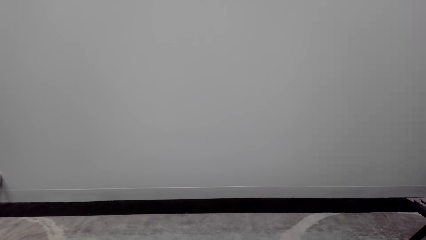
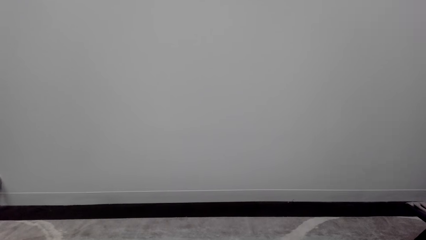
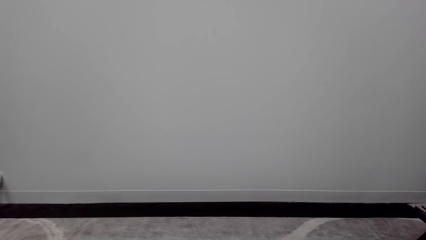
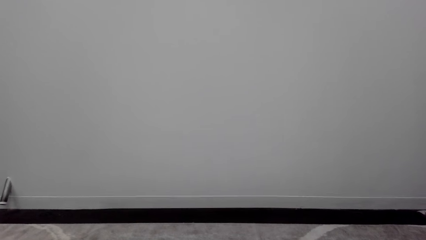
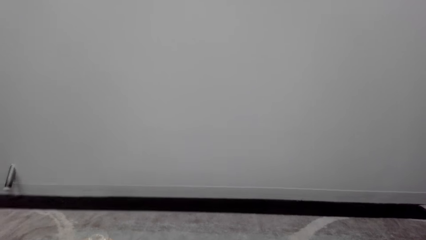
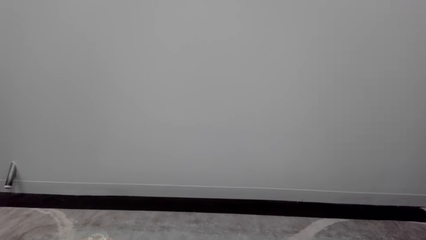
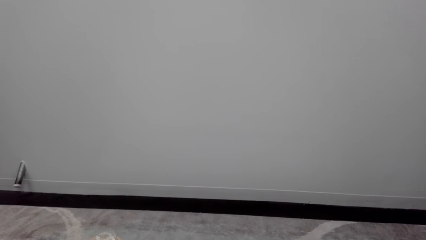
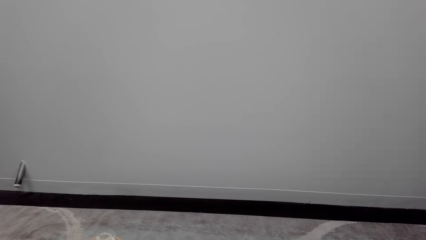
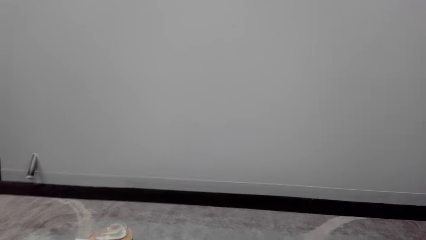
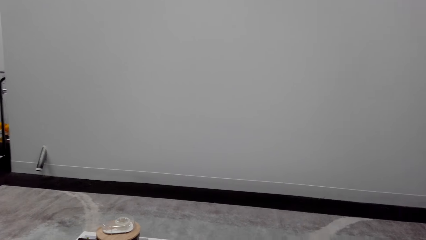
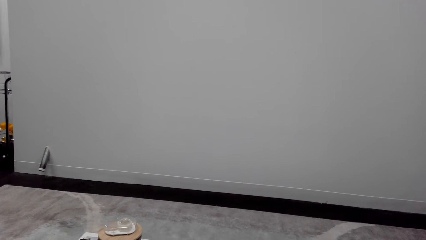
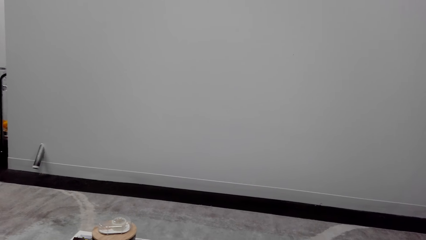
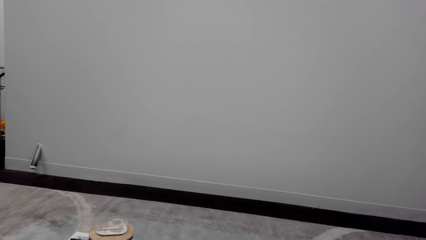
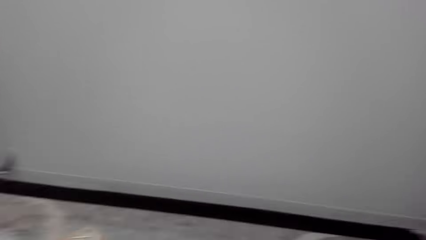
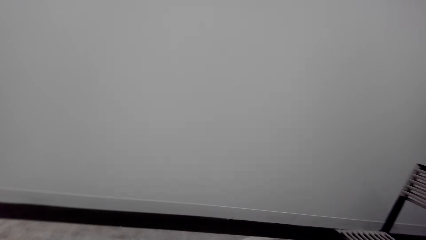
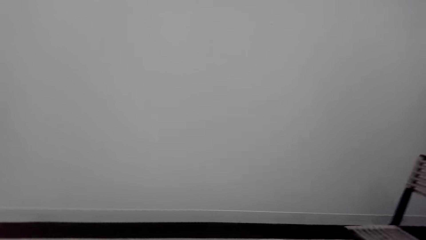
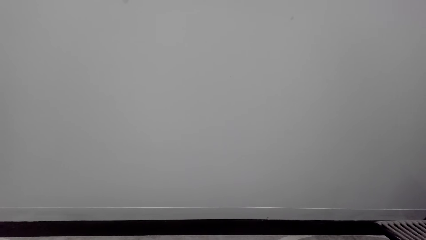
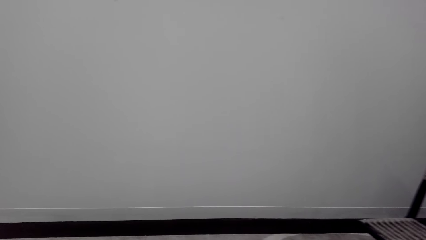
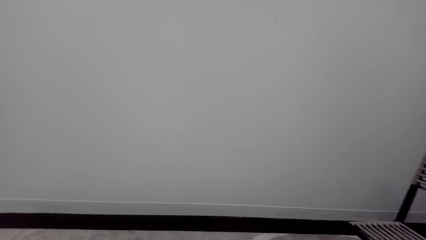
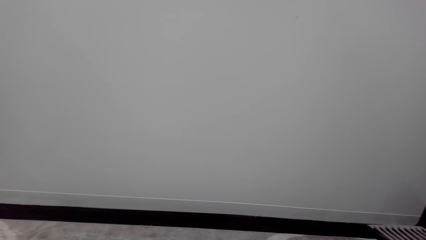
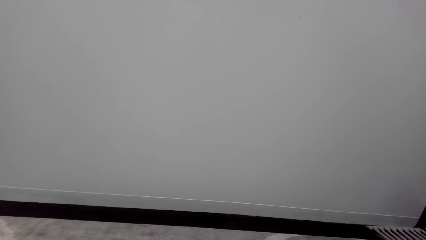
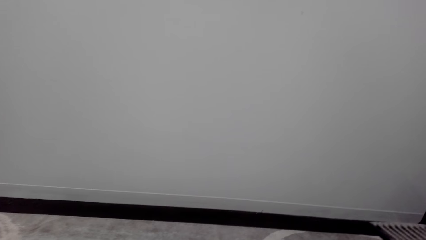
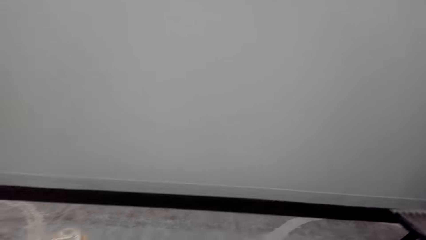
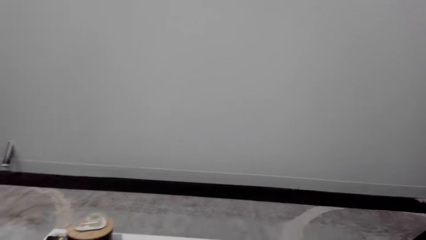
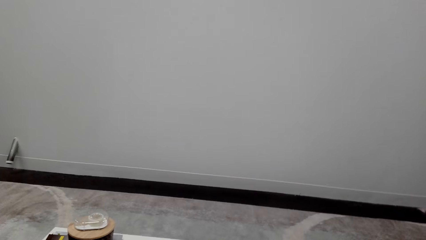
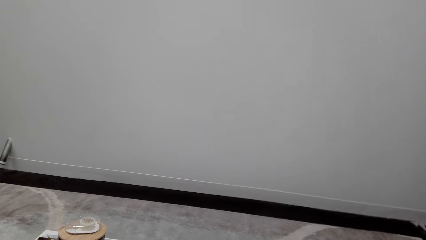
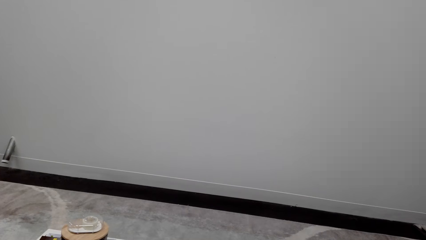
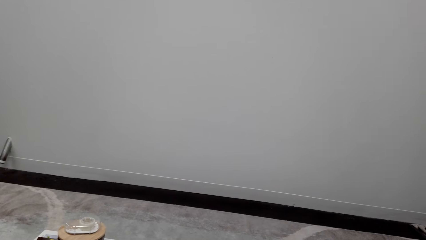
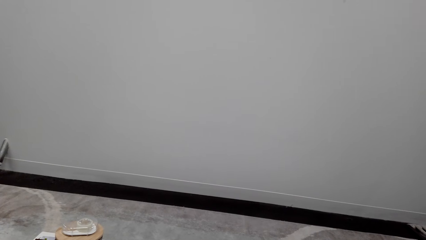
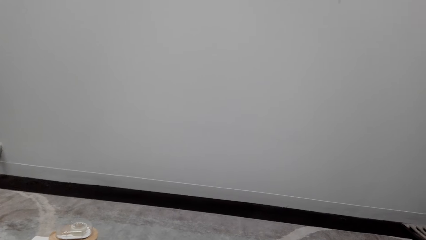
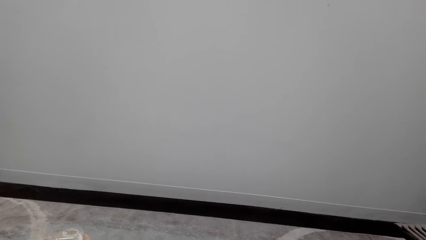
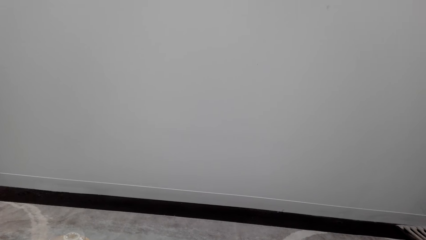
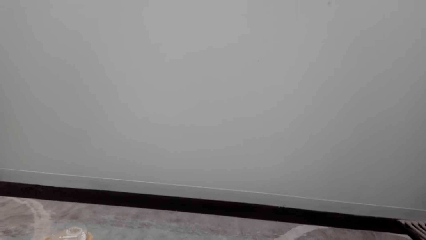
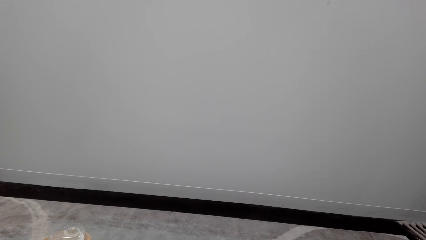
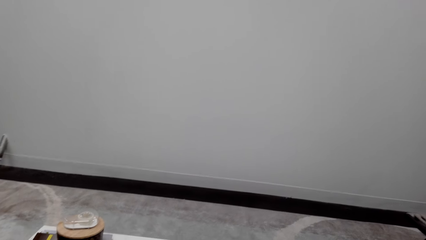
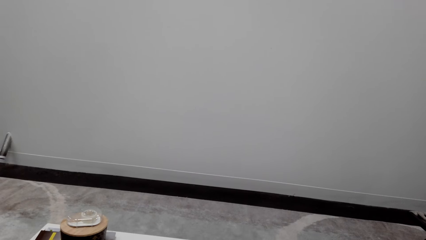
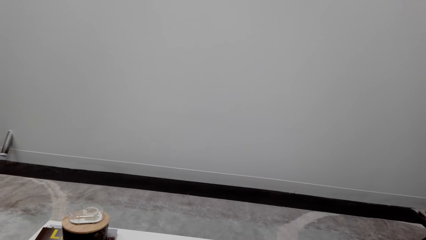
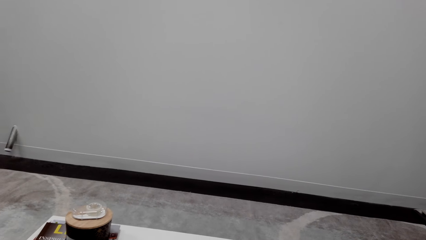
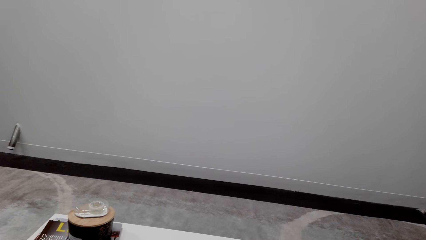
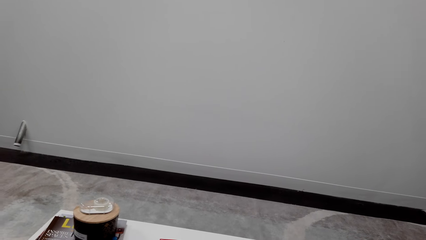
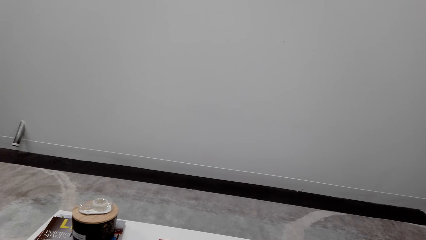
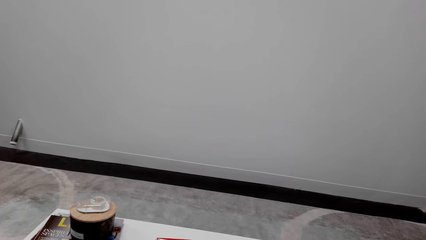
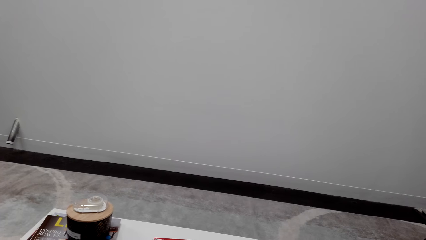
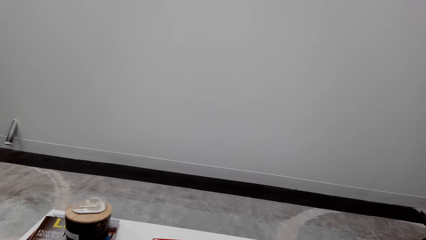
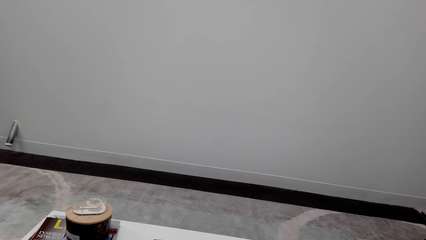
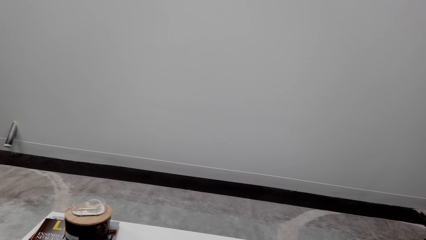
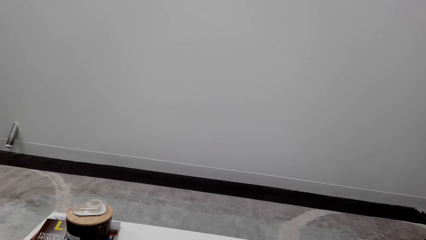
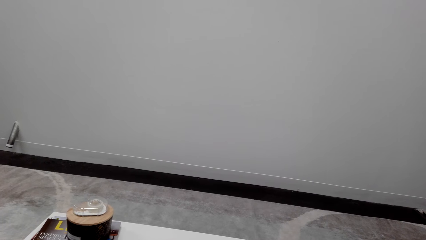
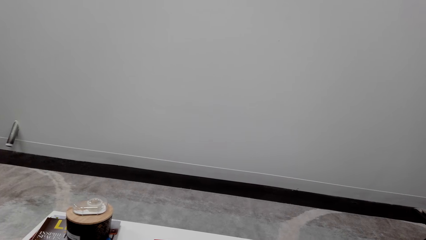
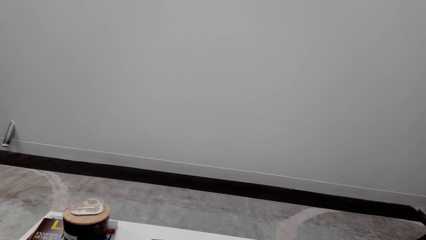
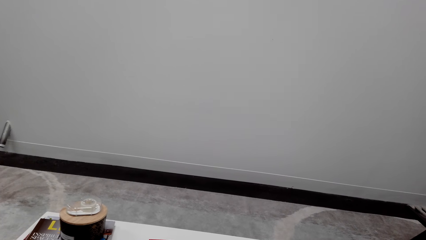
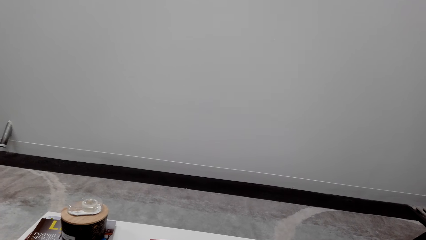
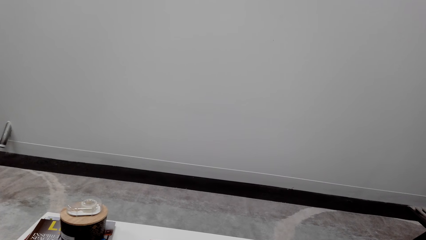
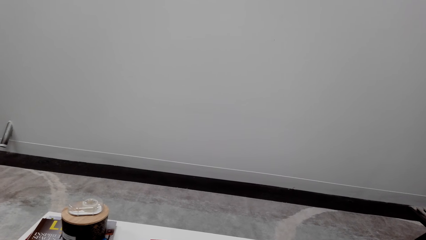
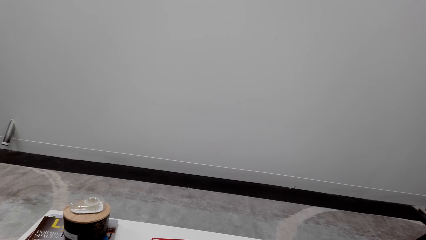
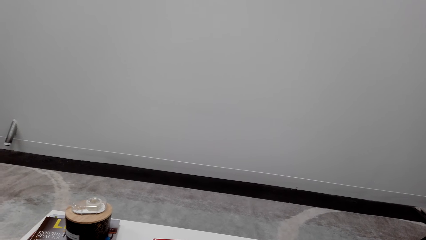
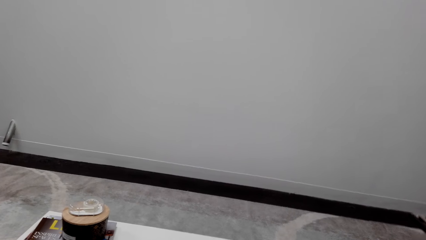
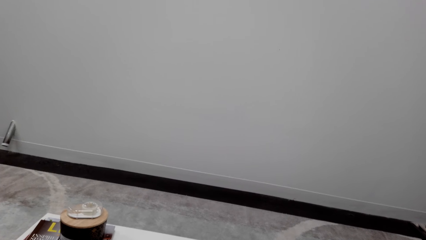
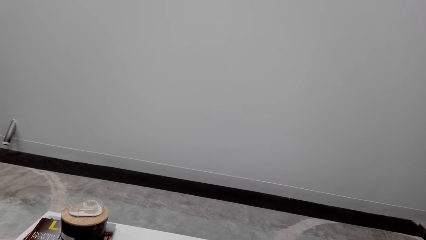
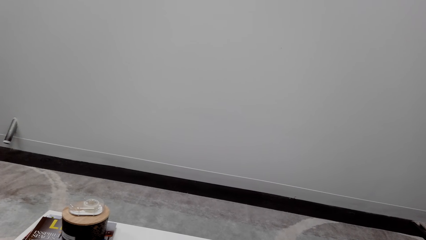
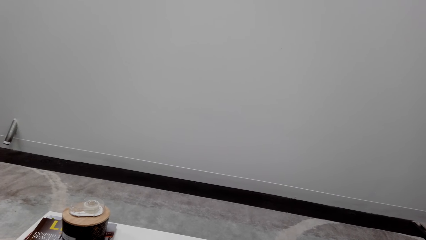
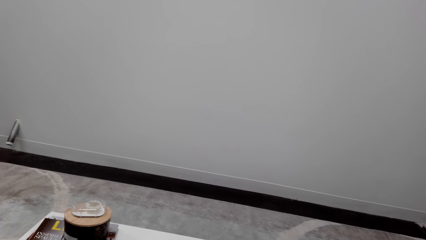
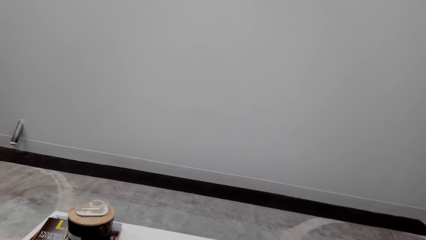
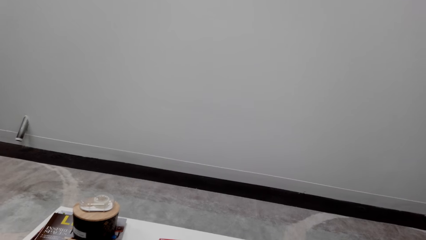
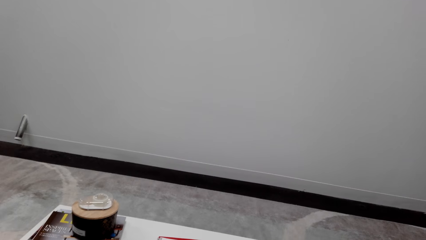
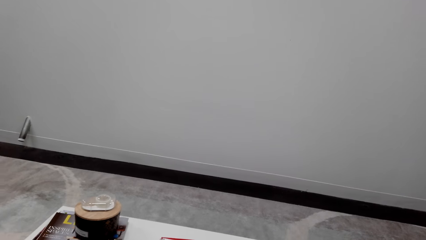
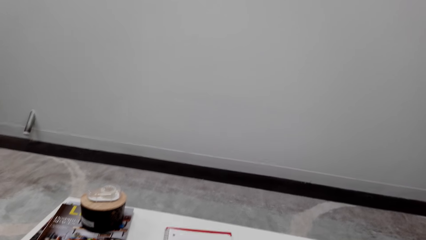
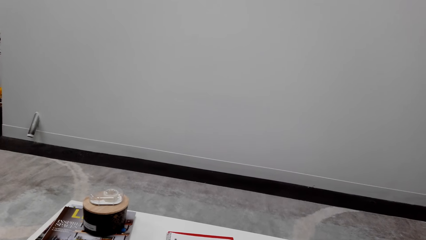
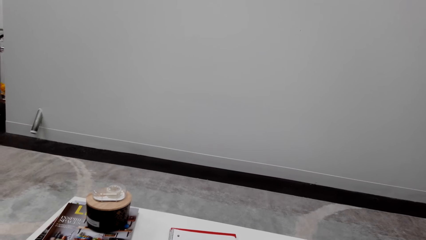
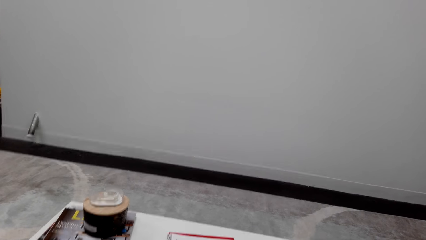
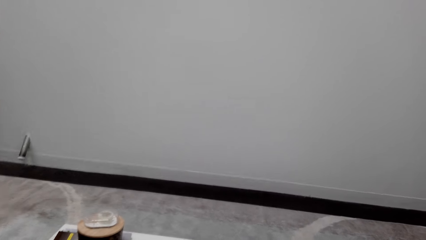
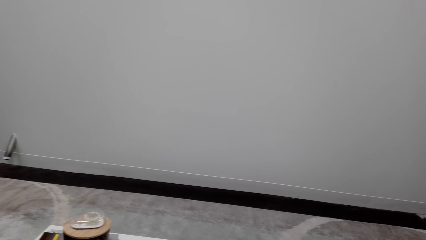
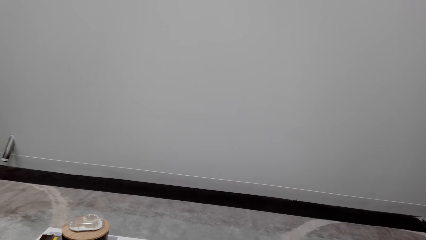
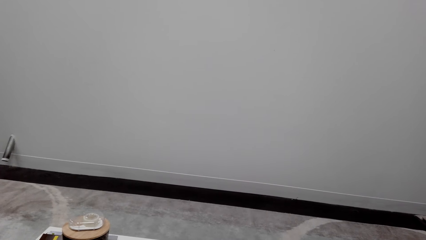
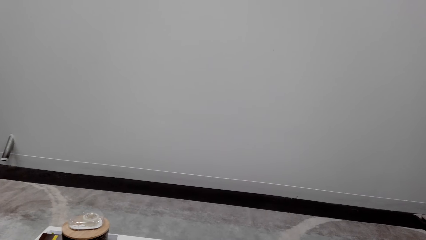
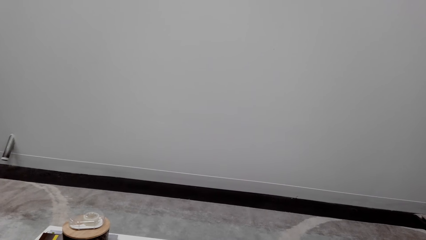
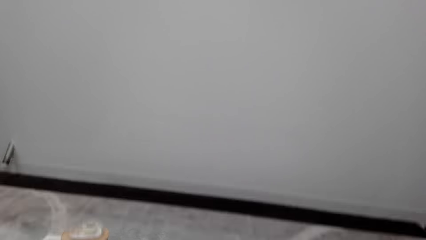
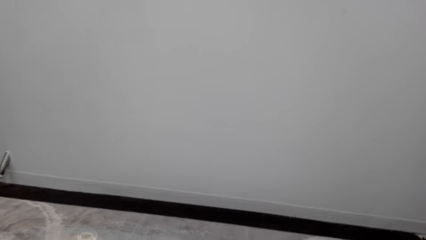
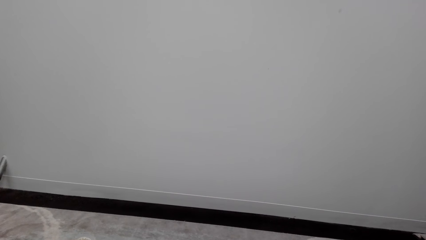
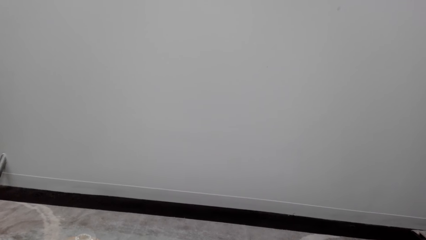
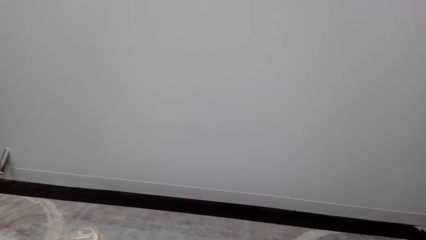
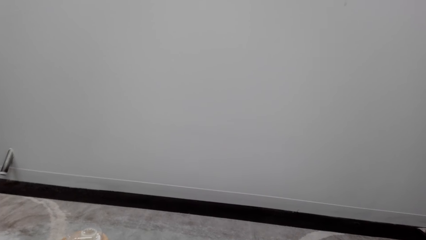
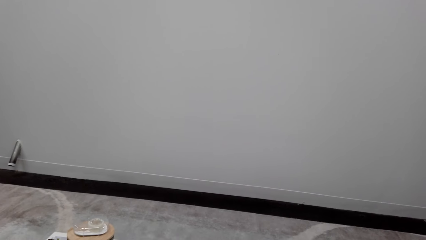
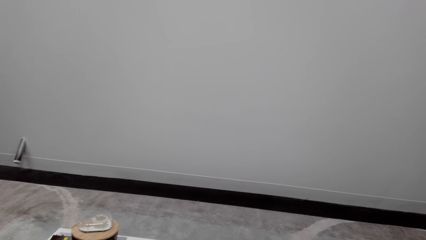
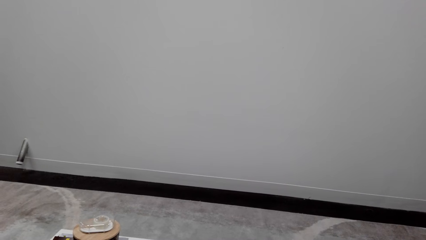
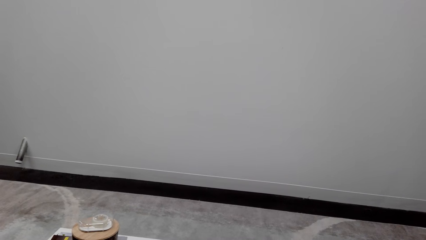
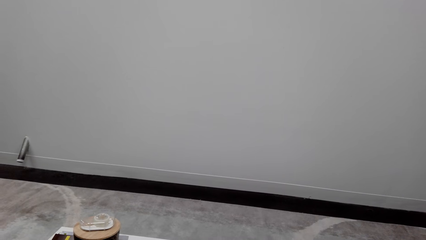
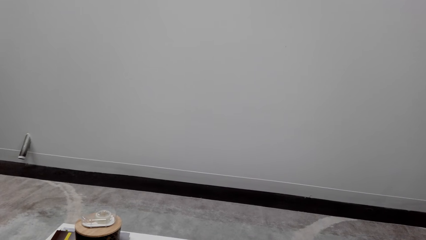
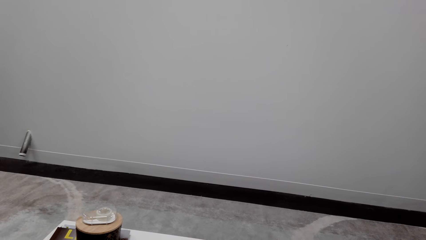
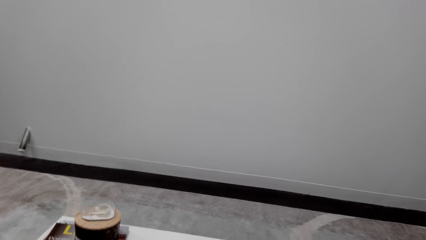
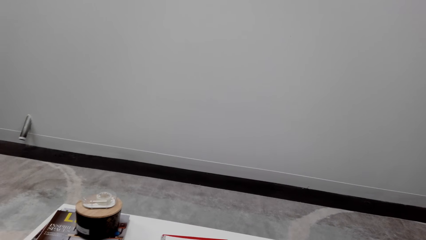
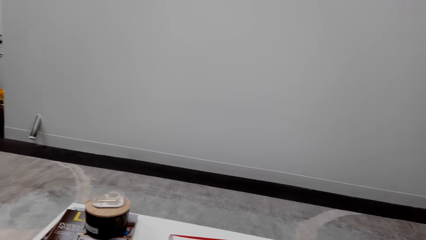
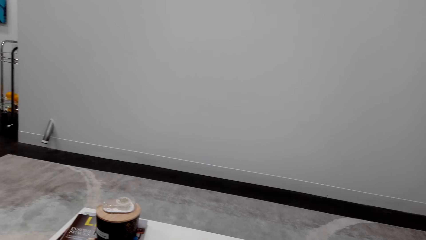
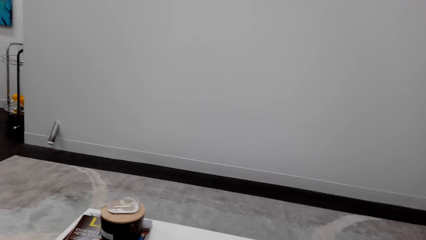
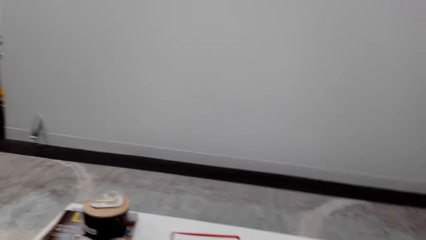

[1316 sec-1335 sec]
The camera wearer talks over the phone. They look around a room.
